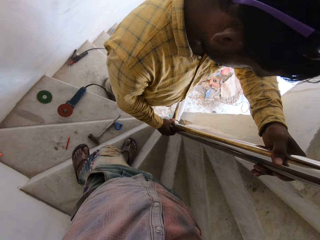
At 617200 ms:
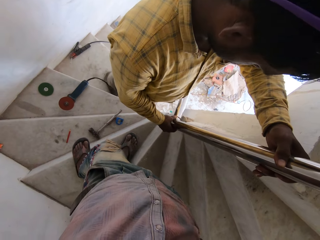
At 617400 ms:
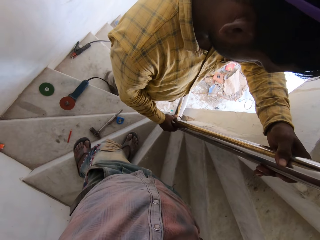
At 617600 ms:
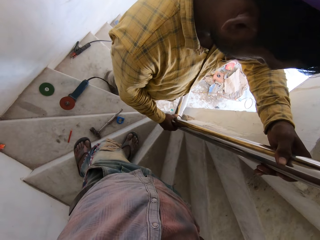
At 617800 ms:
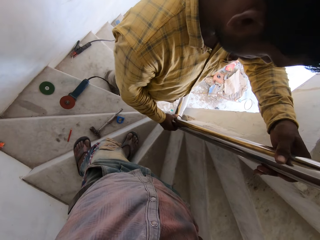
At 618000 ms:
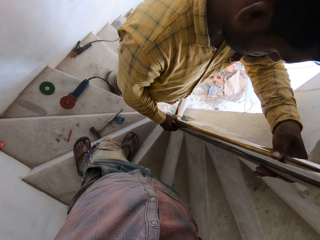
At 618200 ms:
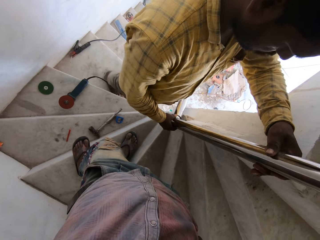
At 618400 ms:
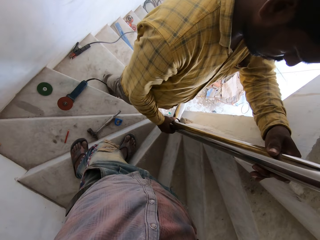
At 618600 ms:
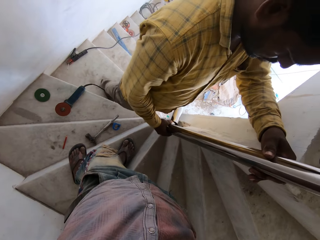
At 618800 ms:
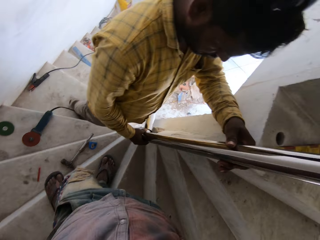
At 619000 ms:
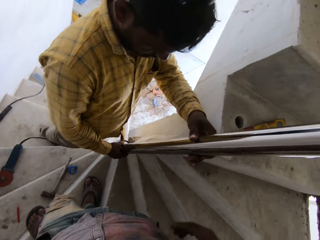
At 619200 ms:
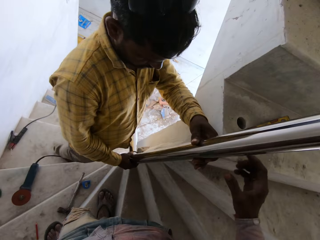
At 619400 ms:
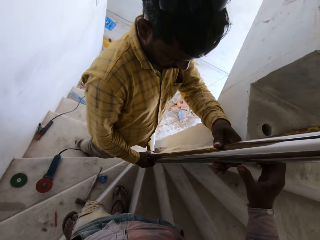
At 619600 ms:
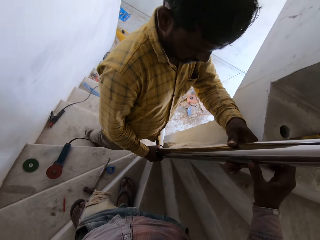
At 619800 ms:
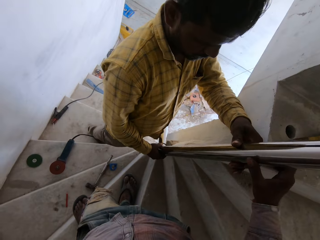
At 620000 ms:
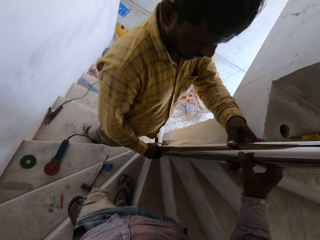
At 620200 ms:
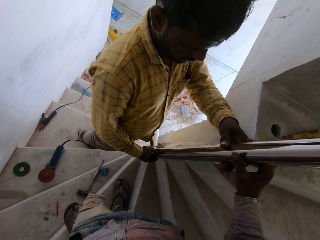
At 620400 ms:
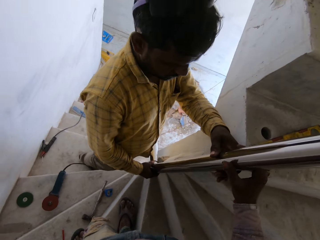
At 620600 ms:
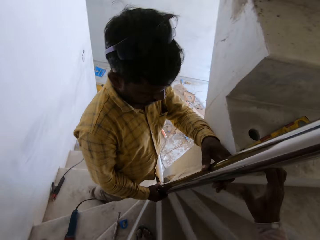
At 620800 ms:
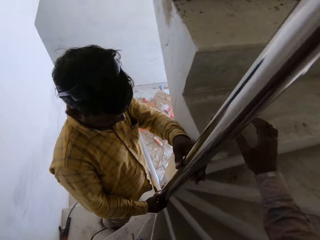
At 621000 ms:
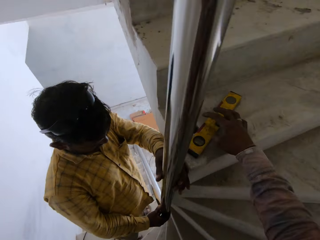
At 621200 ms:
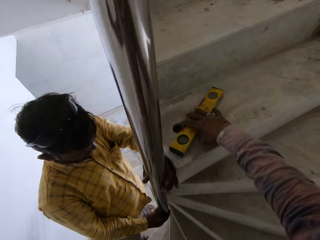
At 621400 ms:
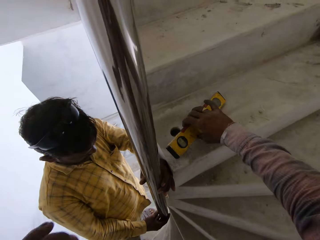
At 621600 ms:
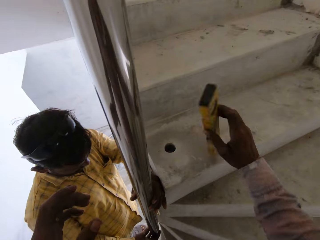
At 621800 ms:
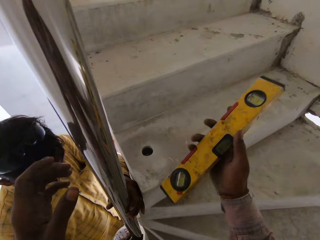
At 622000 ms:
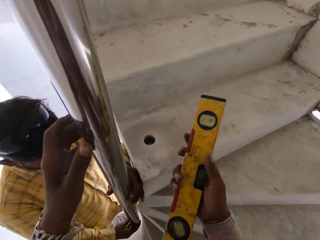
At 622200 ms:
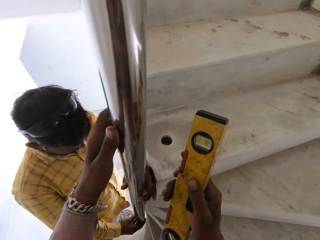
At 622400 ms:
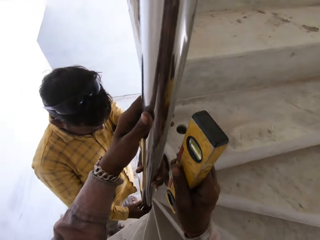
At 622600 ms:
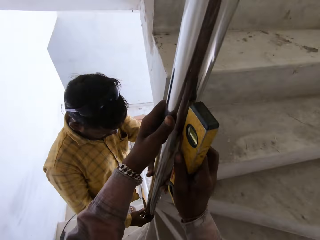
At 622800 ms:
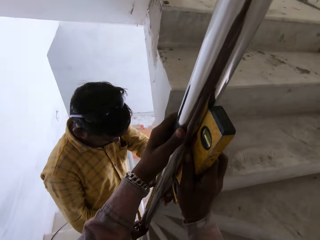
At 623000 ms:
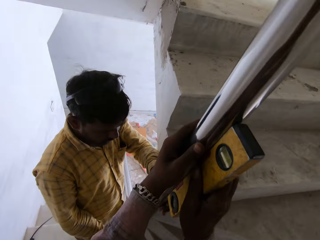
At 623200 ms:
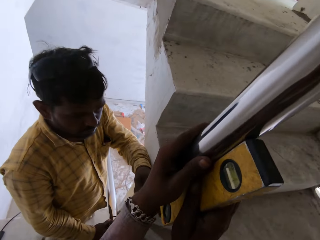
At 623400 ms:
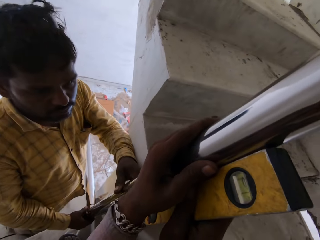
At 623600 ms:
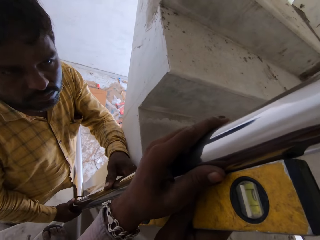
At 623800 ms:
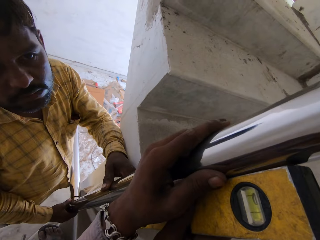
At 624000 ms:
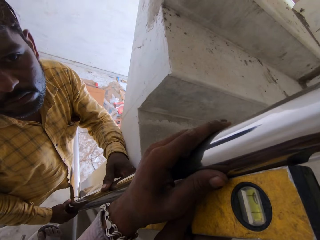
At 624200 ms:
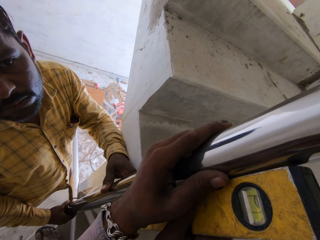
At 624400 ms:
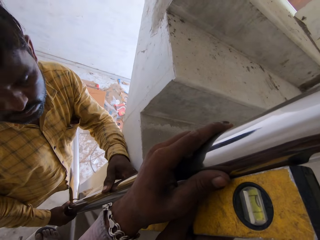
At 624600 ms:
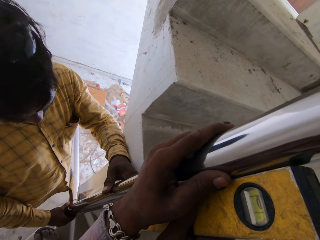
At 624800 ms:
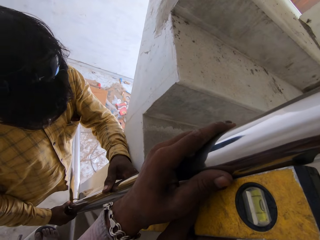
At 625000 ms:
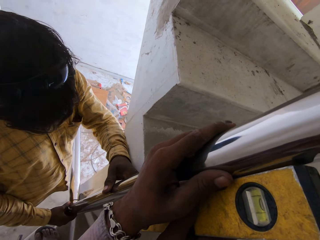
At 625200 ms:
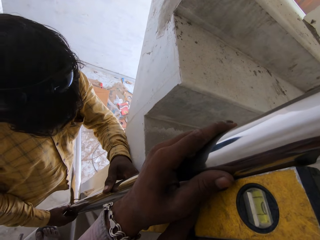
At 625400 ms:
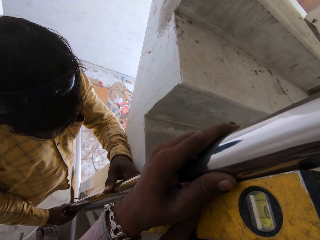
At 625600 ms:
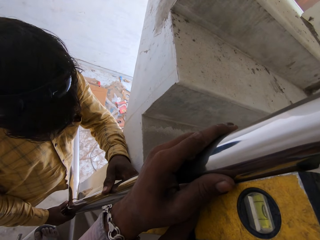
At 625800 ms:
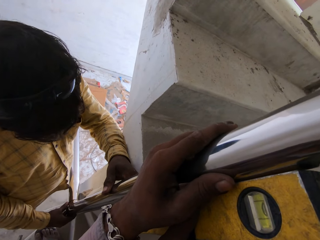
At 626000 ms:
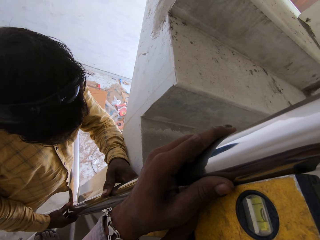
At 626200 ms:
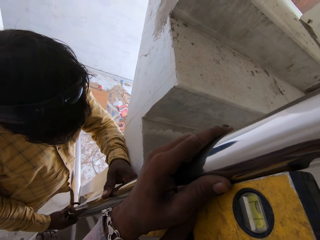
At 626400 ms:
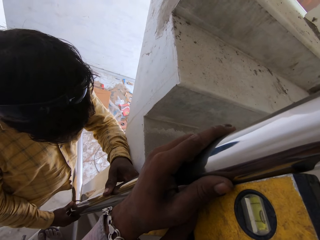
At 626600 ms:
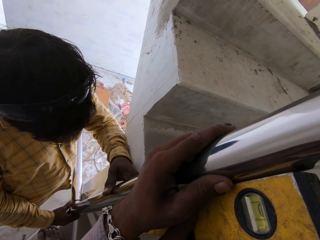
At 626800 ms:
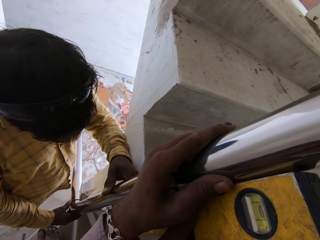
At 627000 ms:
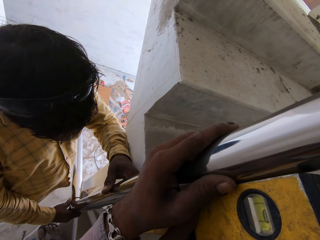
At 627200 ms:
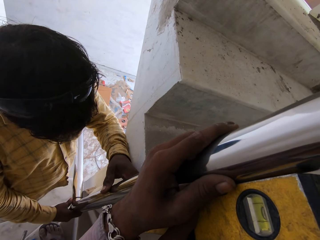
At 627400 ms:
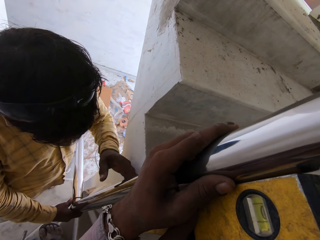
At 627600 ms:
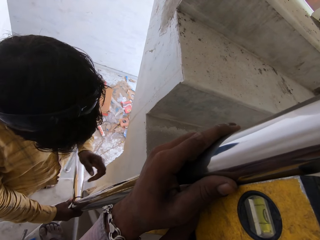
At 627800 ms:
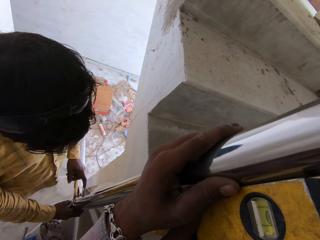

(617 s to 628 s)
The camera wearer touches the metal. He picks up a leveler from the staircase with his right hand. He places his left hand on the stair rail. He places the leveler on the stair rail with his right hand. He measures the metal.

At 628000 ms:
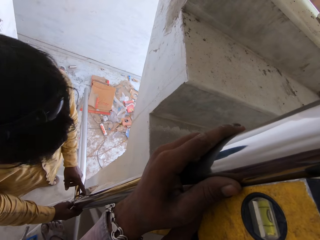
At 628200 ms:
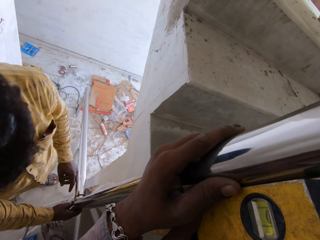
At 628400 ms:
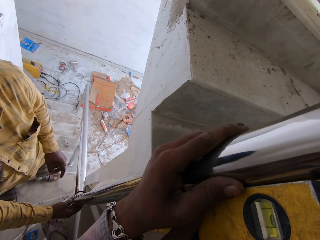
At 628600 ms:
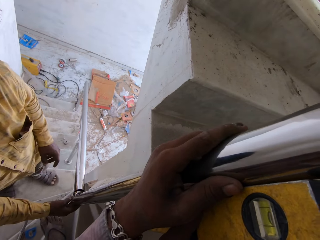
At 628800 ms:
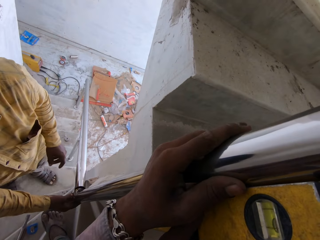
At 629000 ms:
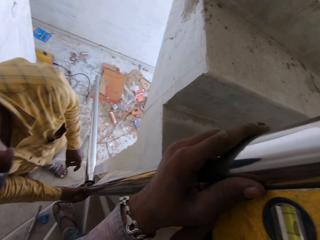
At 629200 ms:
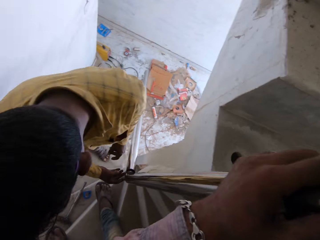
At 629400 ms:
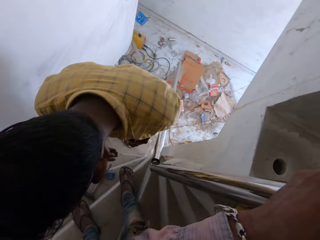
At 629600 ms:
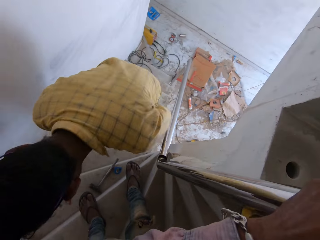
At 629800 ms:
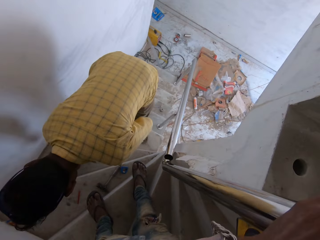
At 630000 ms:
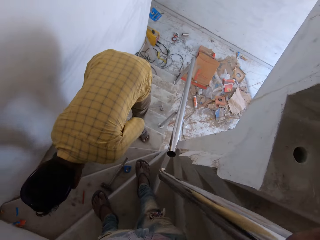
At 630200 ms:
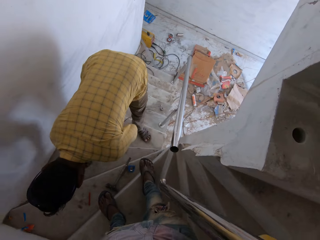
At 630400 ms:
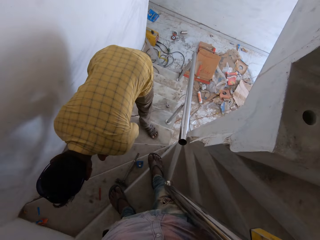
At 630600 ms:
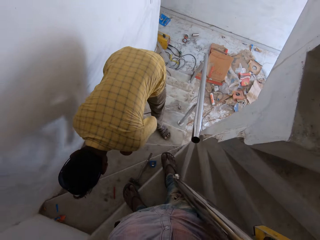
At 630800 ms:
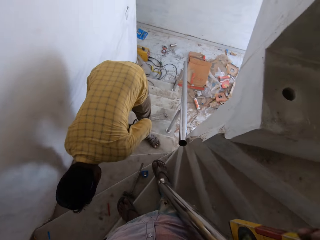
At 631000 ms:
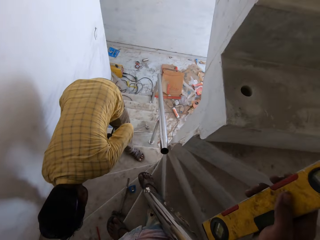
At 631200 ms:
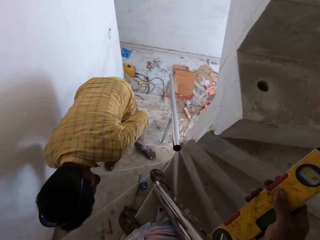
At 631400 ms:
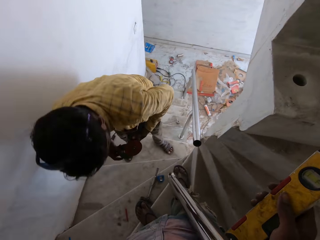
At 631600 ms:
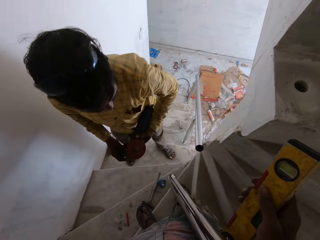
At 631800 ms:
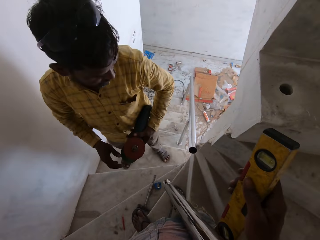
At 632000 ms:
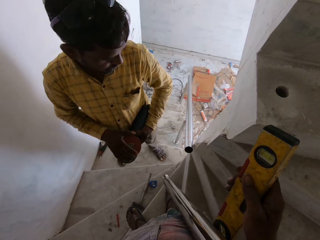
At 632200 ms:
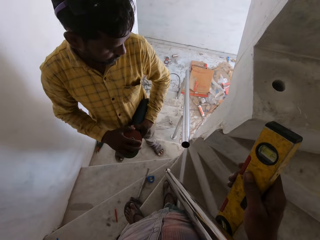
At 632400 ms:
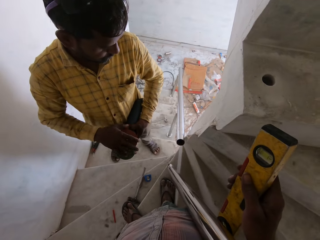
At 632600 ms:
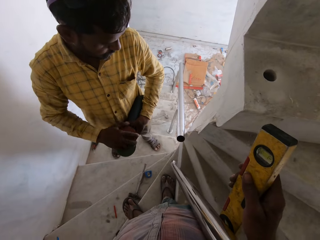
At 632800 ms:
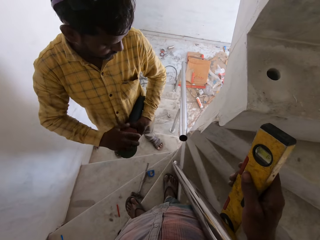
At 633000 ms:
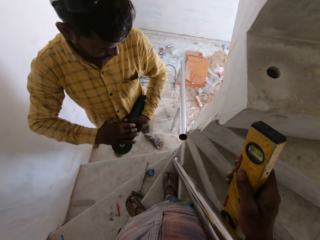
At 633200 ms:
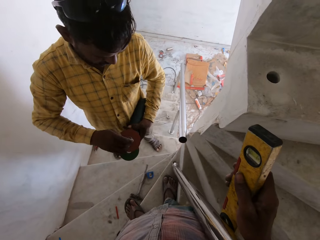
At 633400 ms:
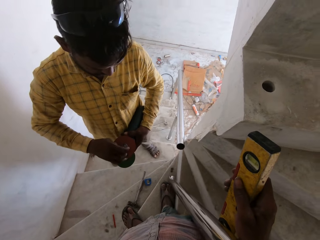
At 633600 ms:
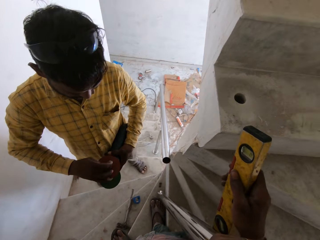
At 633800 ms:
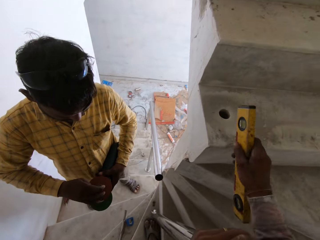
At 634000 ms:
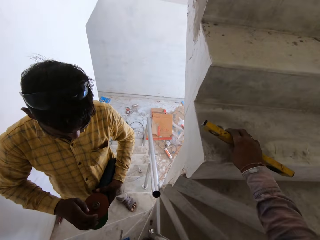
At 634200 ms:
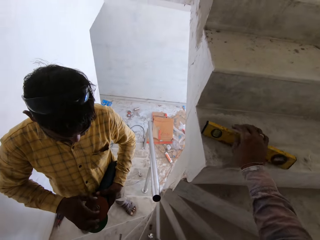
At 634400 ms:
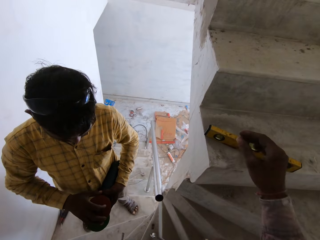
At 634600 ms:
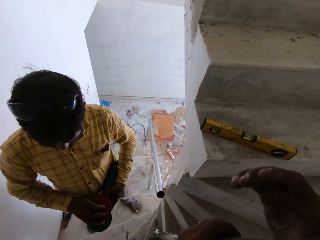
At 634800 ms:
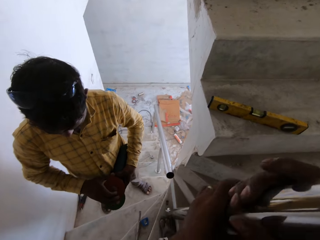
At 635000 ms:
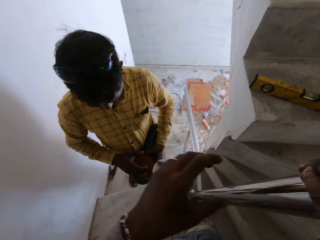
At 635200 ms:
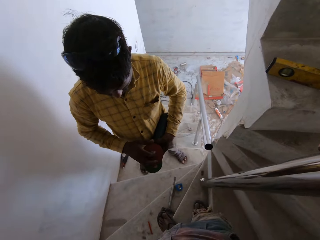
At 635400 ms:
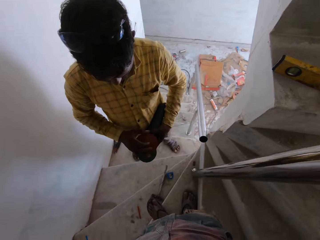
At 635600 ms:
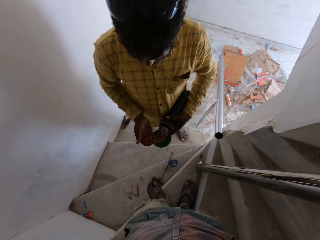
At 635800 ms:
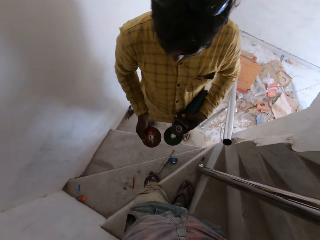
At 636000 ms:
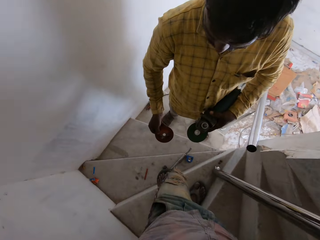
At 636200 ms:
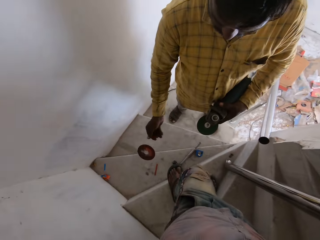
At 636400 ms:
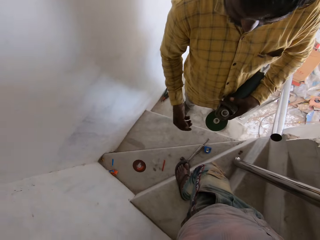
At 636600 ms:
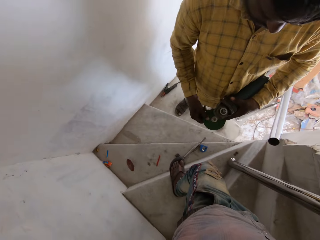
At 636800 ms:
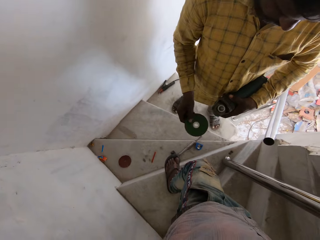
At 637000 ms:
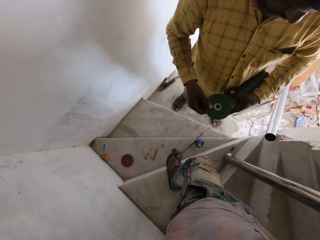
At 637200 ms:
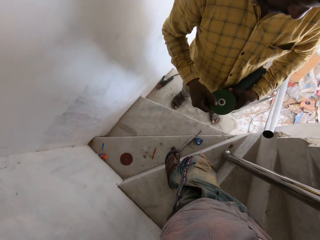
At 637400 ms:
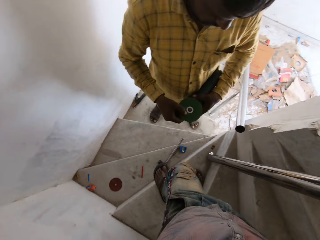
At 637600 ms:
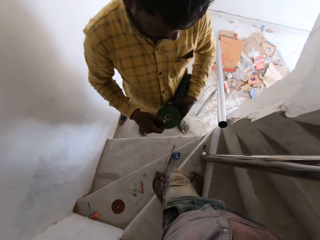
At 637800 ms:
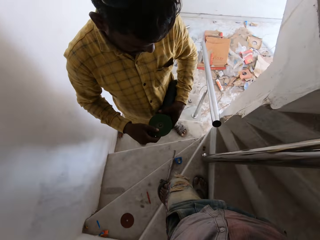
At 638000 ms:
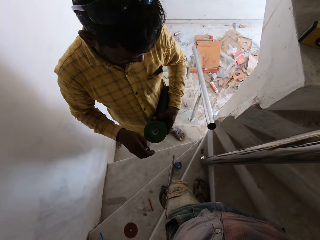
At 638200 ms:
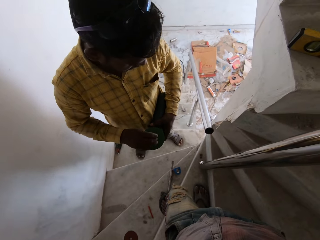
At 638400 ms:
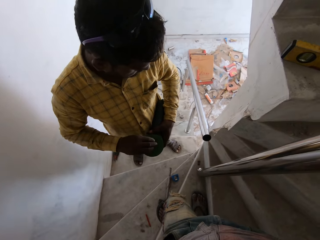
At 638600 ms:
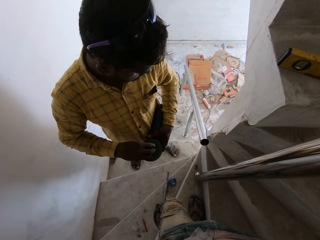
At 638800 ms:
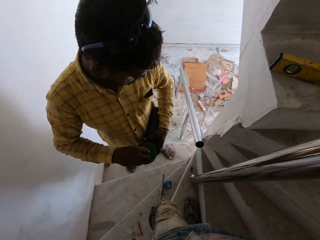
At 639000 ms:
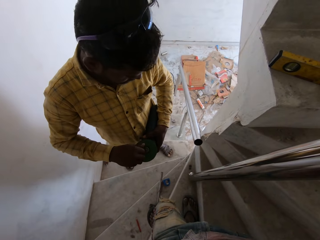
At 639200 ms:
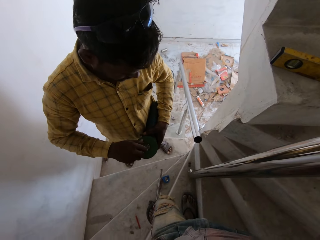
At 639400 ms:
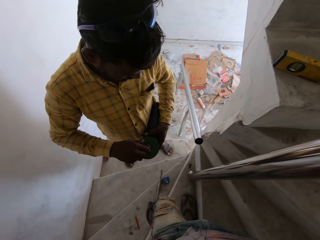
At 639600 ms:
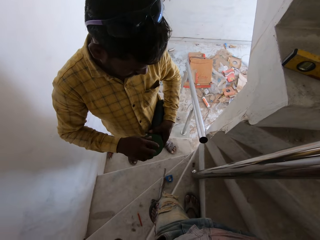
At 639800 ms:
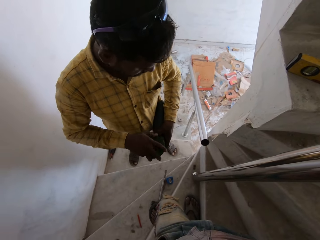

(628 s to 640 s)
A man picks up the smoothening machine from the staircase with his left hand. The man passes the smoothening machine from his left hand to his right hand. The man removes a grinding disk. The man loosens the disc from the smoothening machine in his right hand with his left hand. The camera wearer drops the leveler on the staircase with his right hand. He passes the stair rail from his left hand to his right hand. The man drops the disc on the staircase with his left hand. The man removes a disc from the smoothening machine in his right hand with his left hand and fixes the disc on the smoothening machine in his right hand with his left hand.
